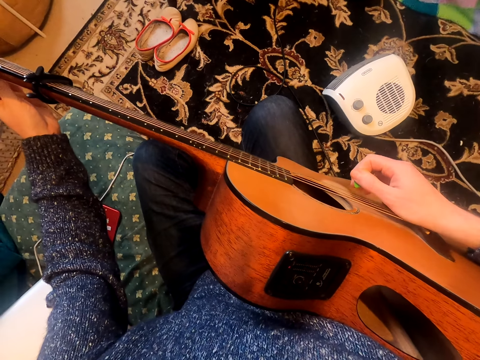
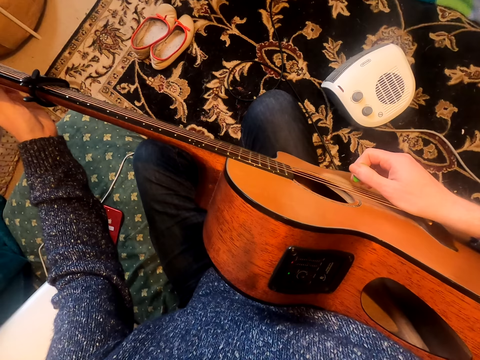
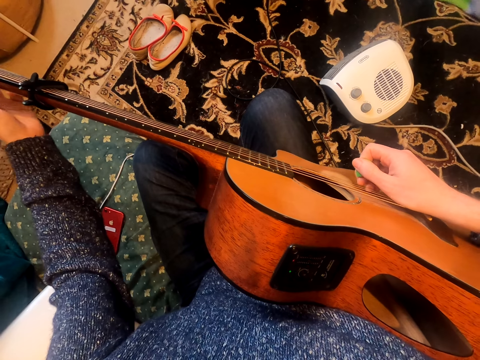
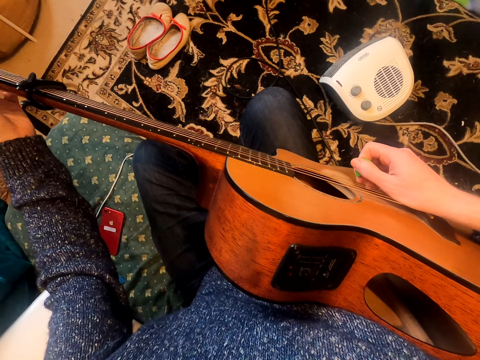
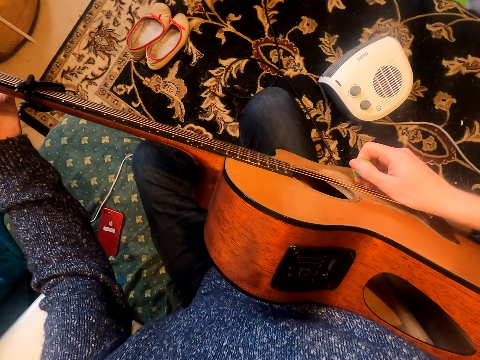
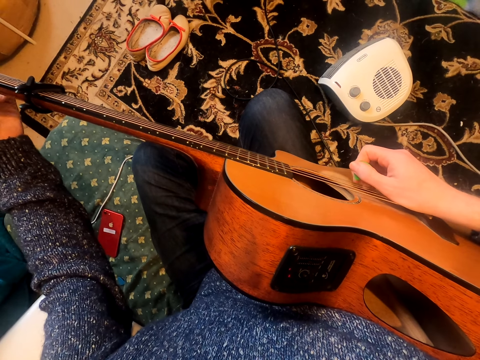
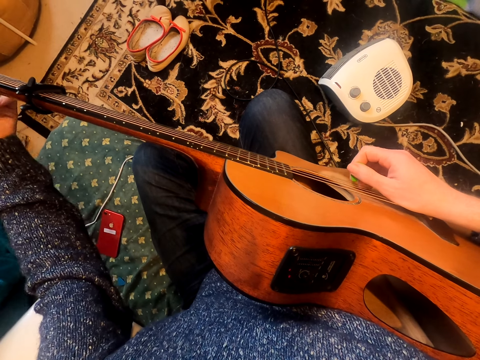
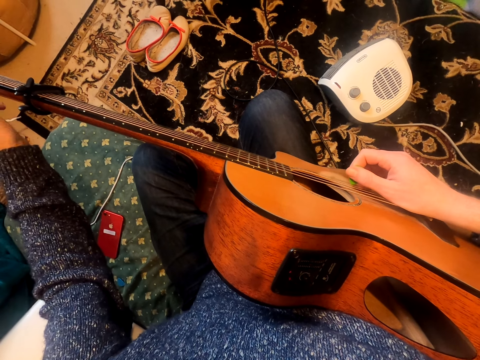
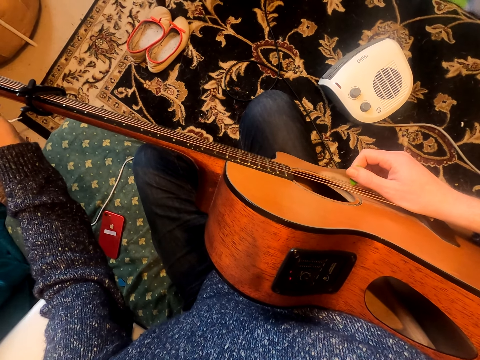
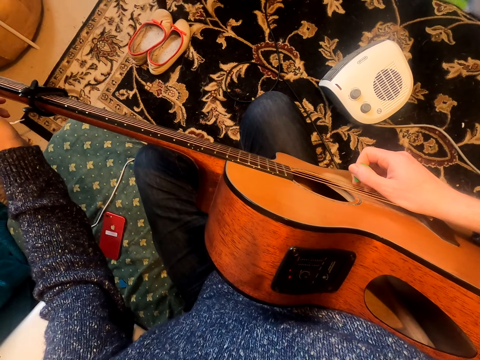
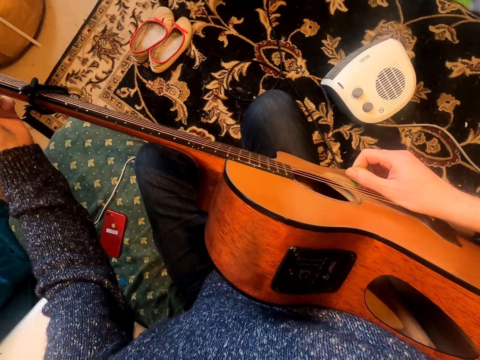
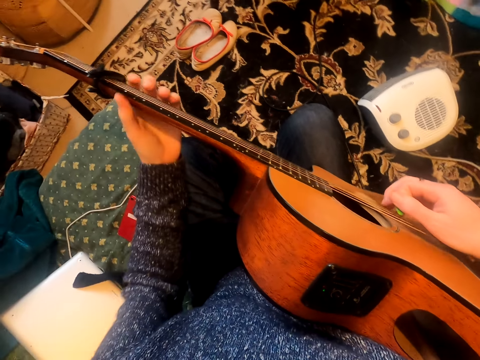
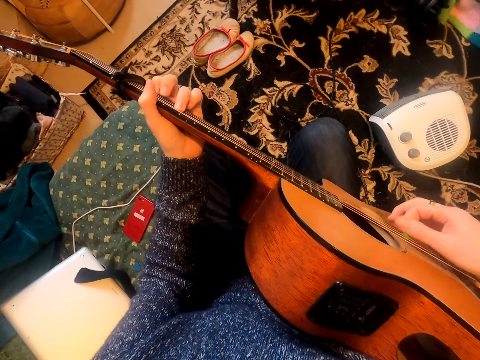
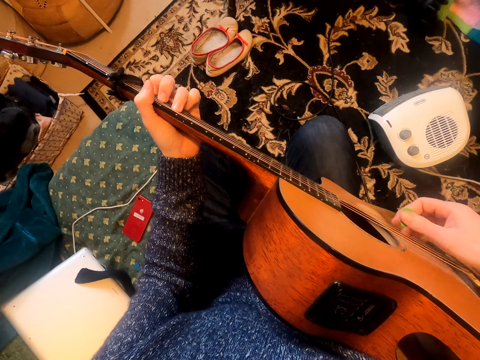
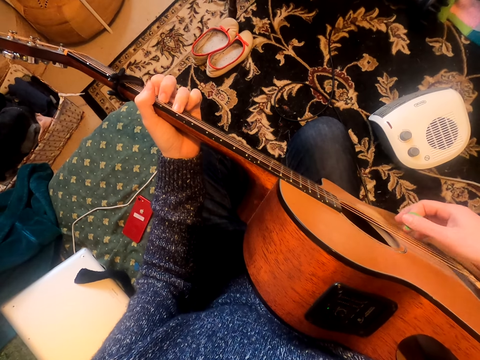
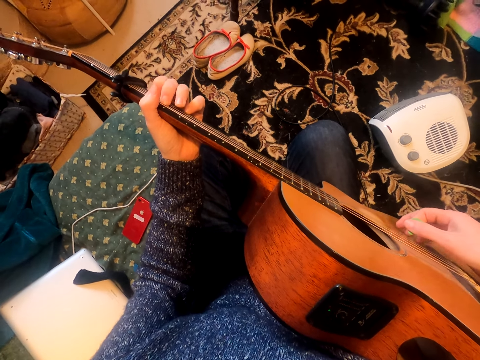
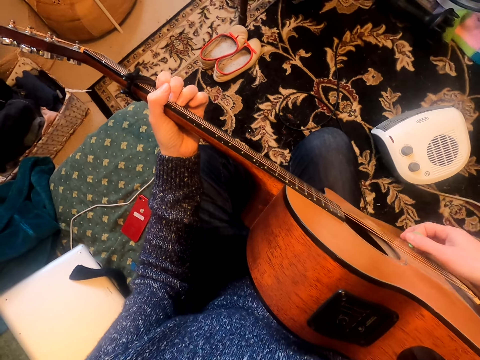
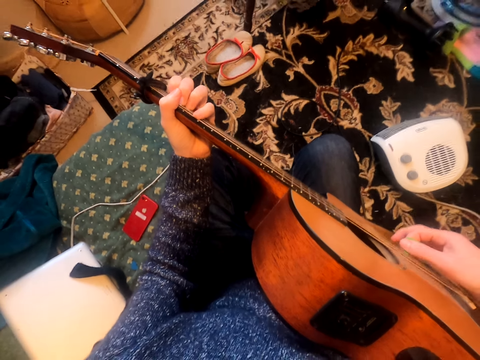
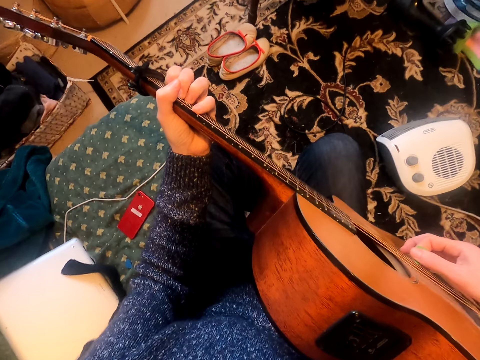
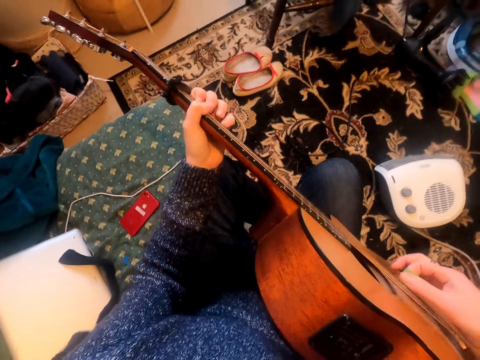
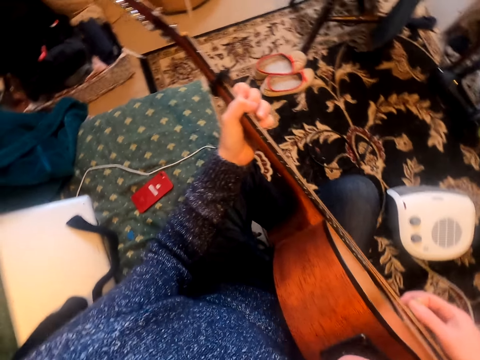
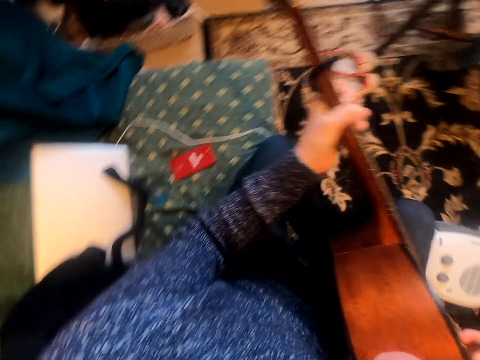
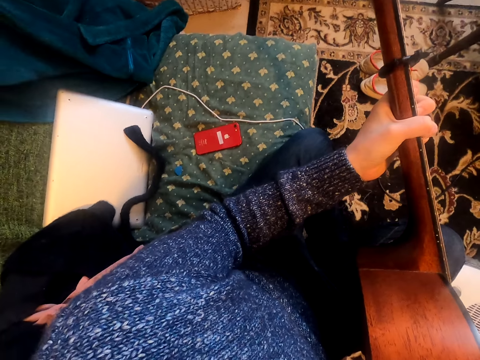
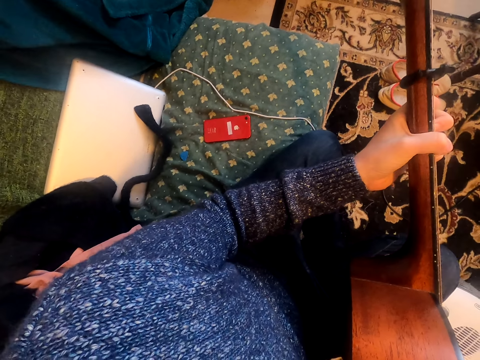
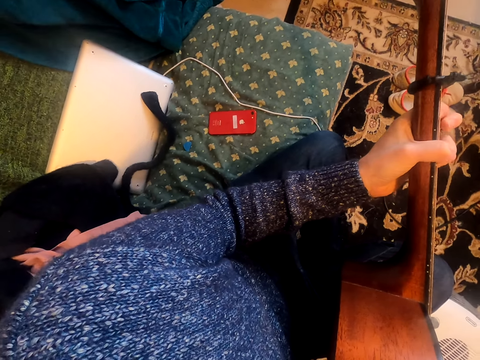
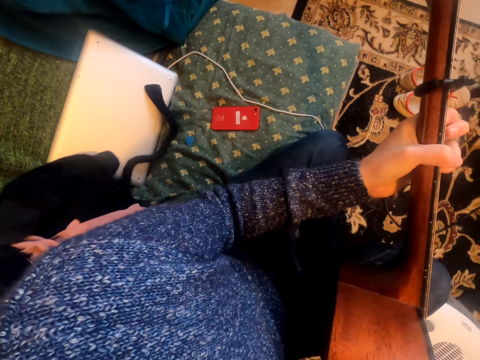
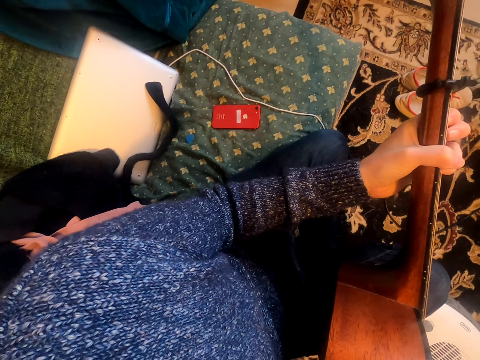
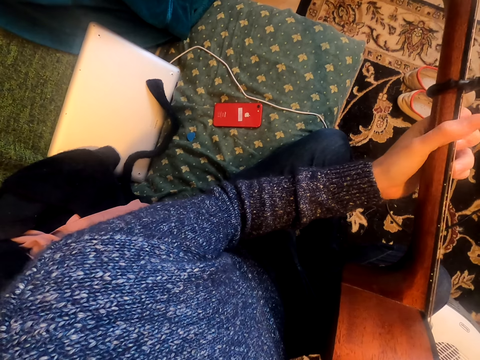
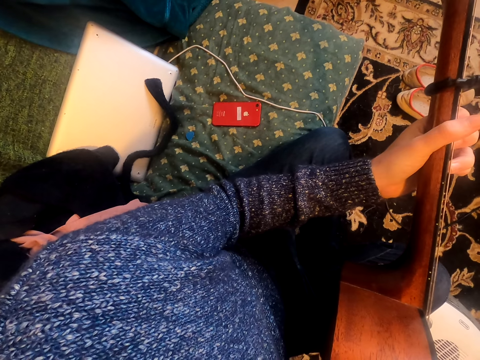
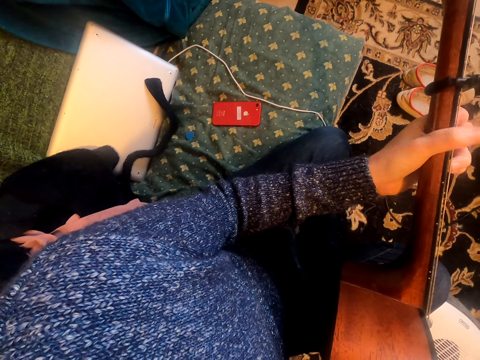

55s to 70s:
The camera wearer adjusts strings on a guitar. They play the guitar. They look around.

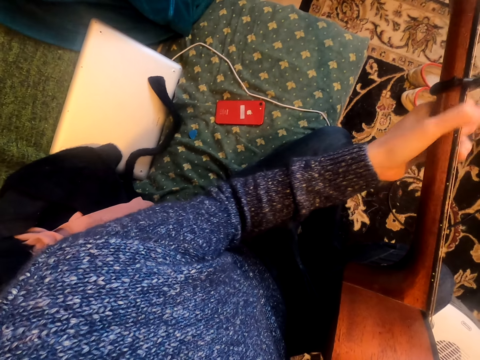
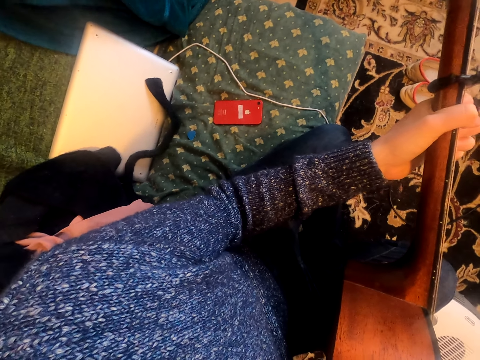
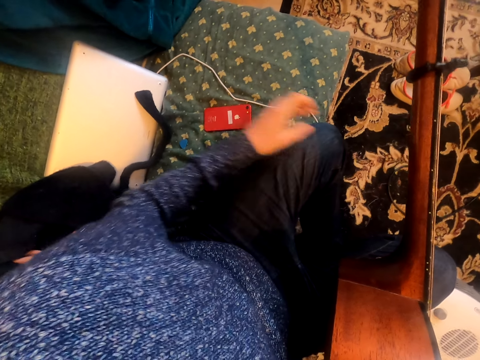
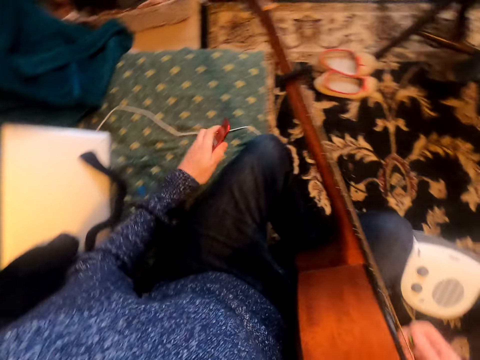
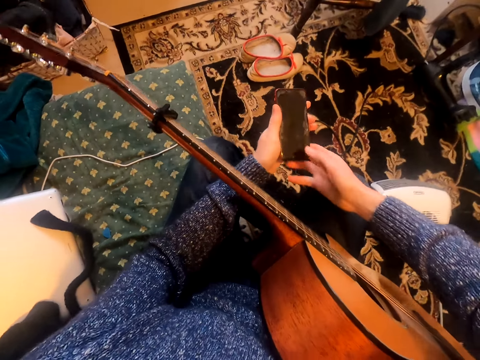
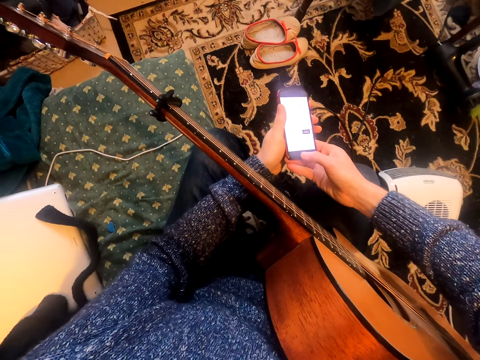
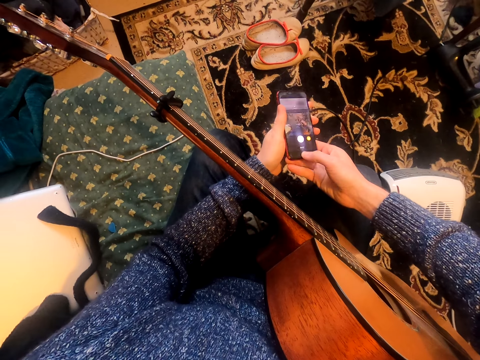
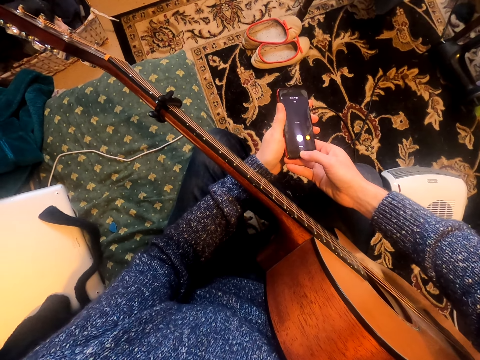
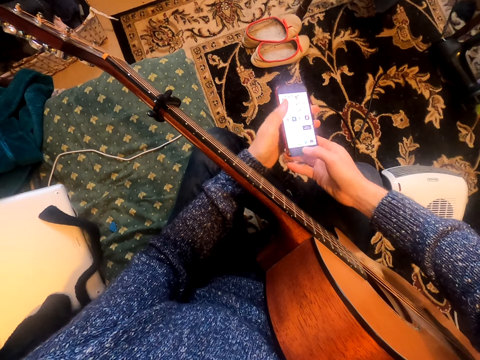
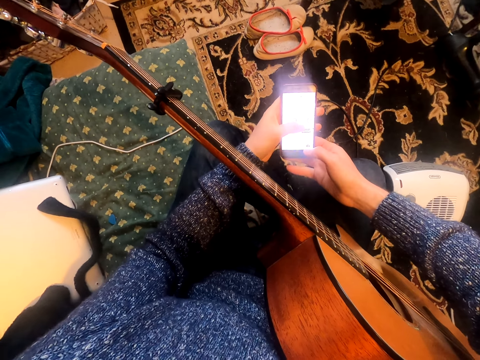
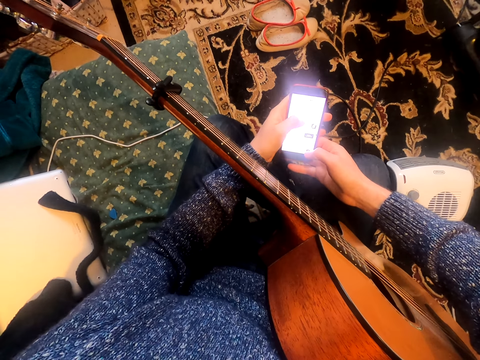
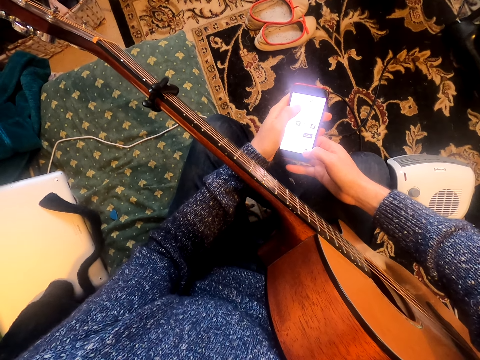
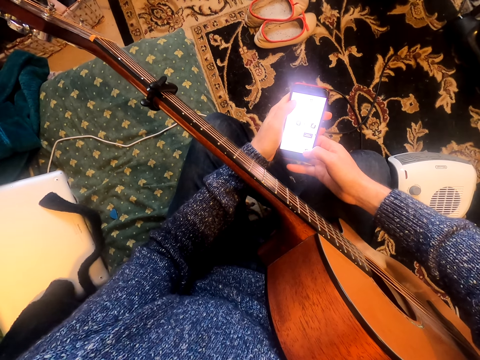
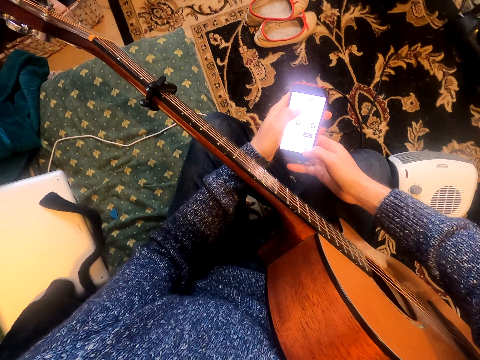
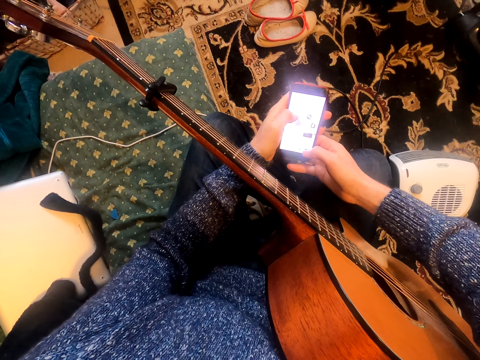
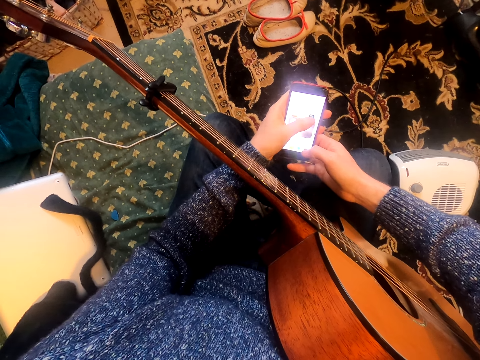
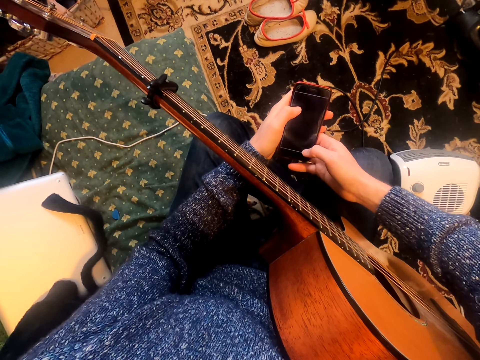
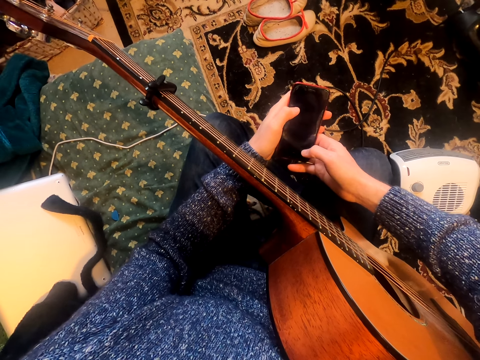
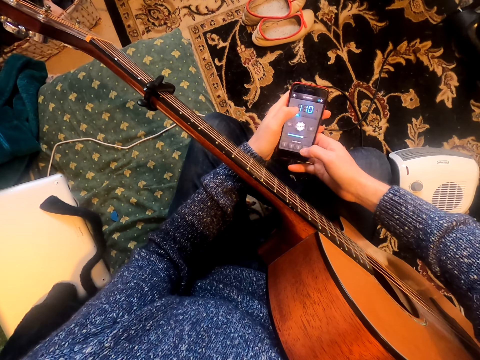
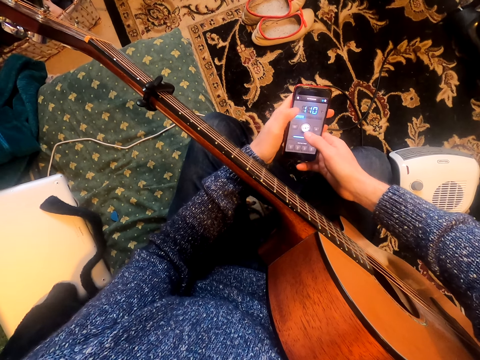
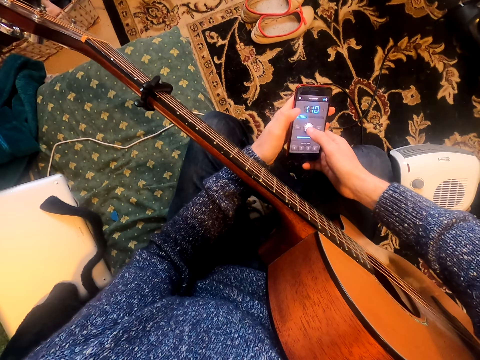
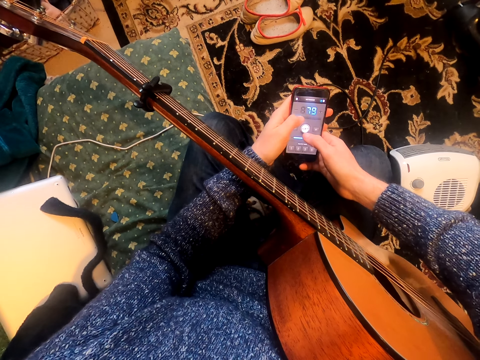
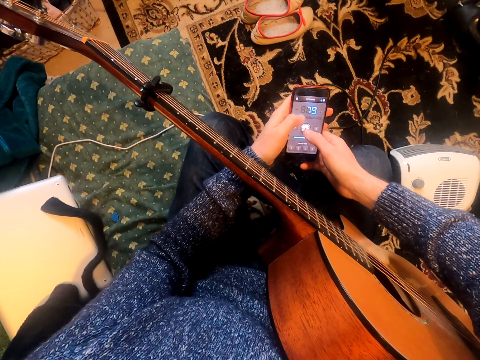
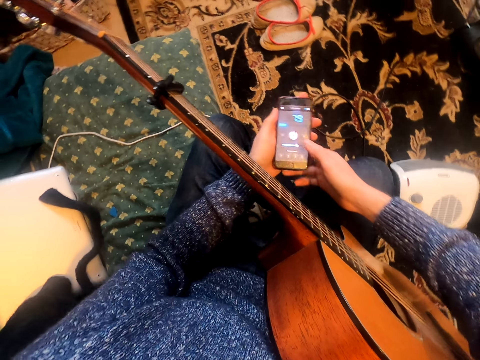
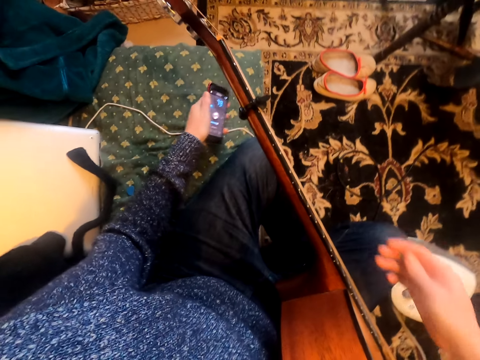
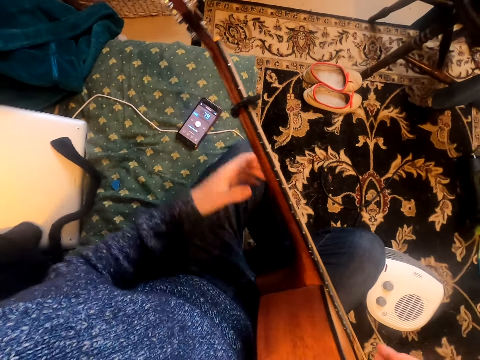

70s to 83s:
The camera wearer picks up the phone. They use the phone.
